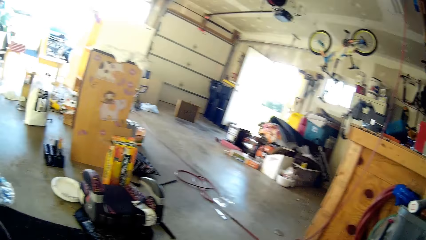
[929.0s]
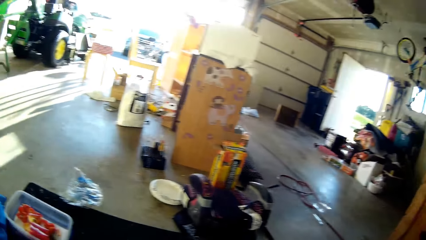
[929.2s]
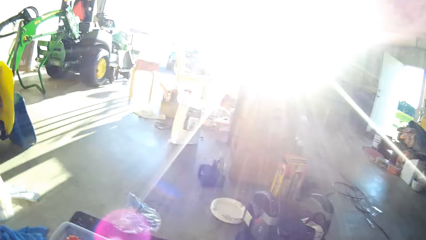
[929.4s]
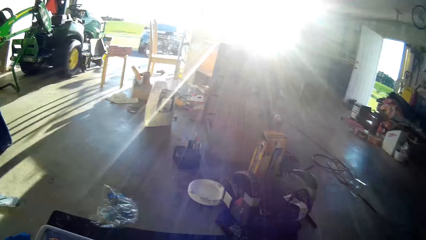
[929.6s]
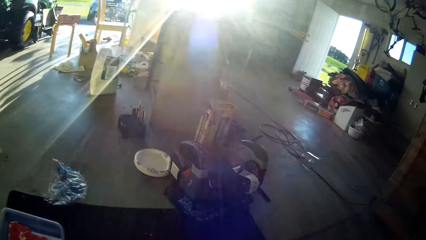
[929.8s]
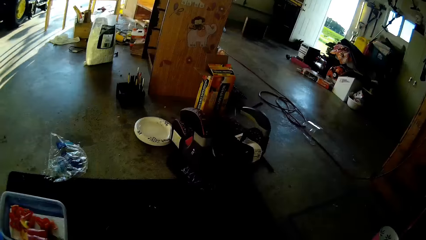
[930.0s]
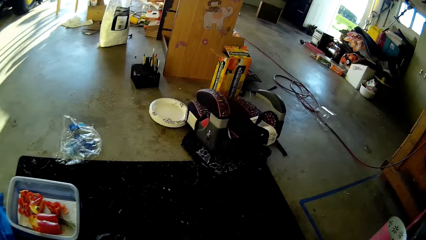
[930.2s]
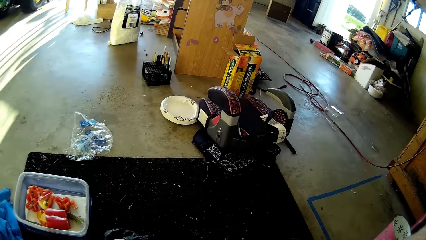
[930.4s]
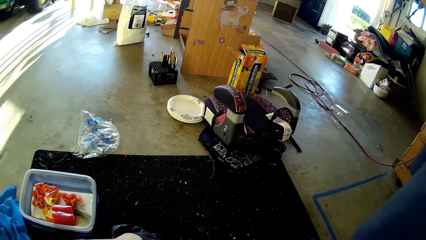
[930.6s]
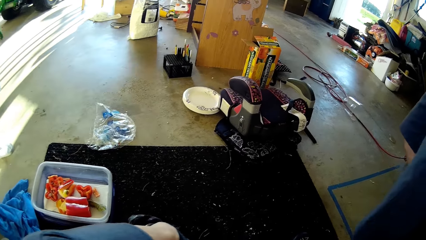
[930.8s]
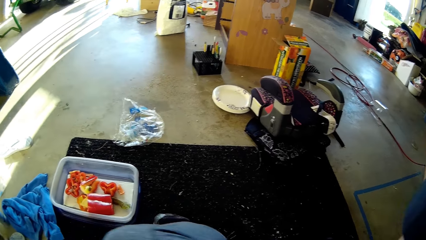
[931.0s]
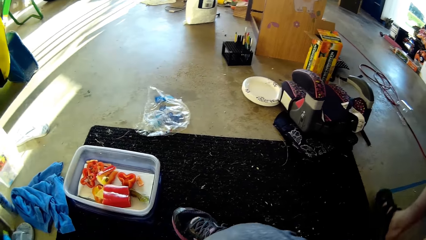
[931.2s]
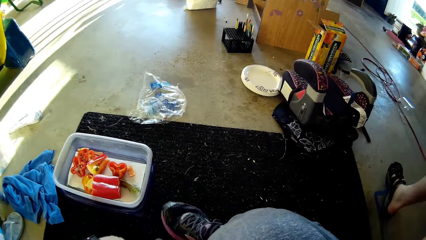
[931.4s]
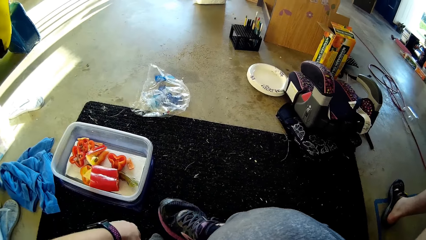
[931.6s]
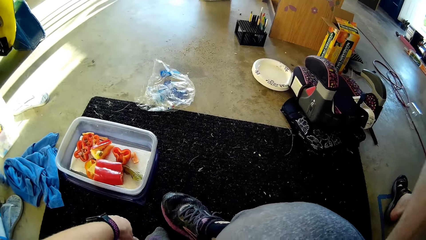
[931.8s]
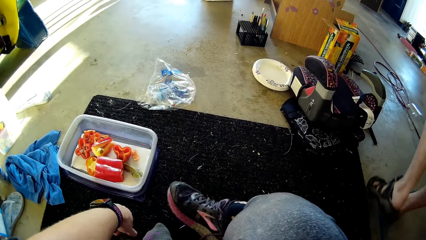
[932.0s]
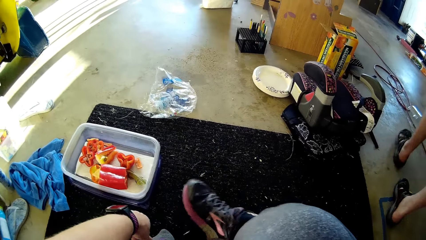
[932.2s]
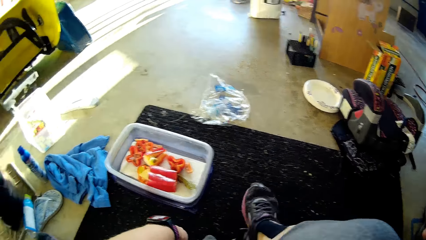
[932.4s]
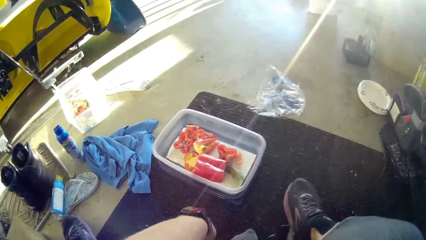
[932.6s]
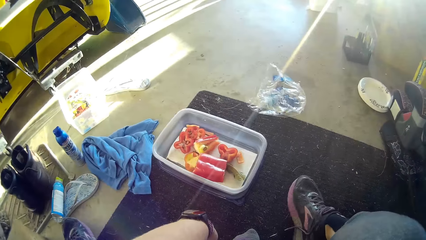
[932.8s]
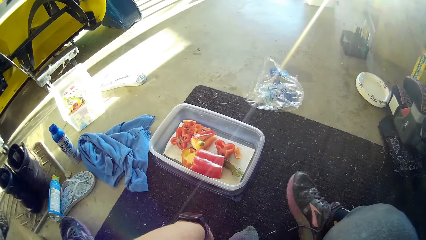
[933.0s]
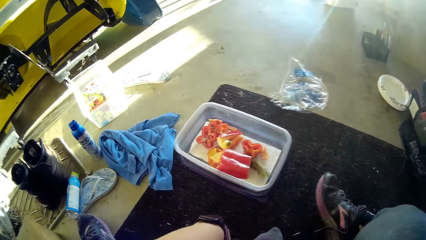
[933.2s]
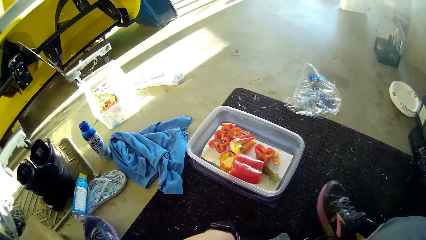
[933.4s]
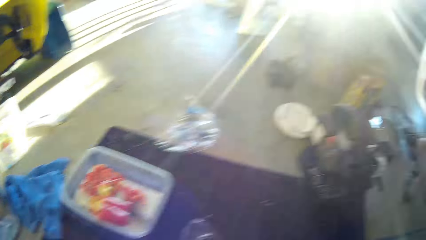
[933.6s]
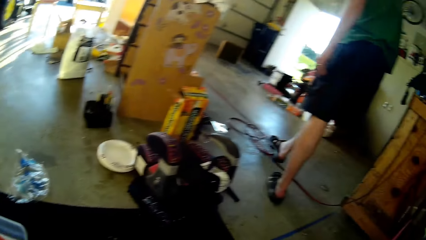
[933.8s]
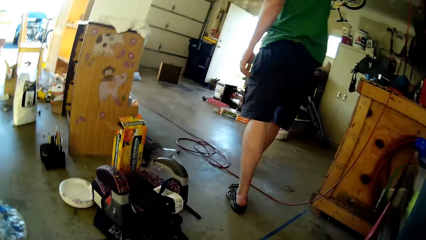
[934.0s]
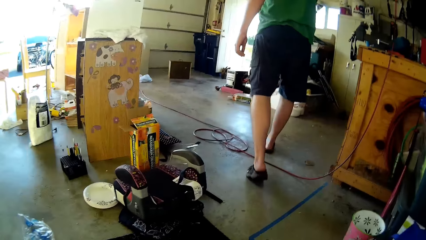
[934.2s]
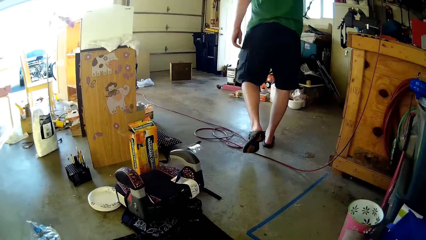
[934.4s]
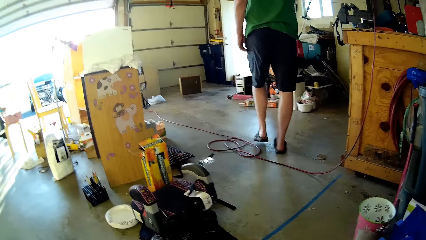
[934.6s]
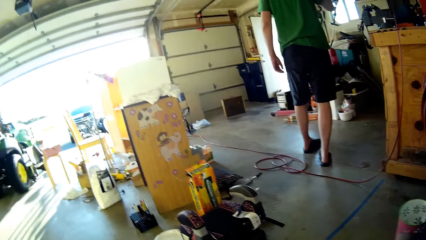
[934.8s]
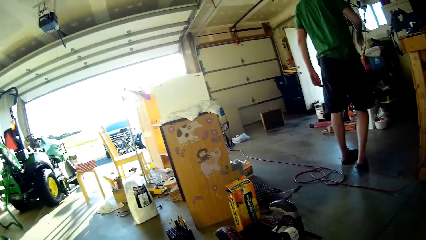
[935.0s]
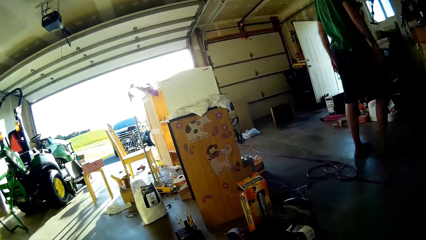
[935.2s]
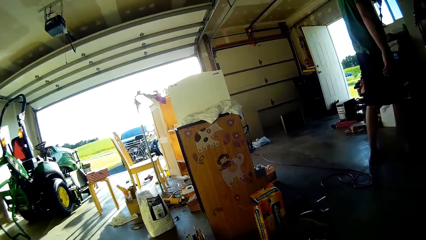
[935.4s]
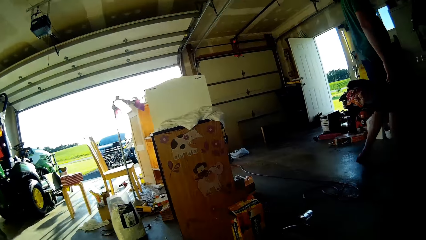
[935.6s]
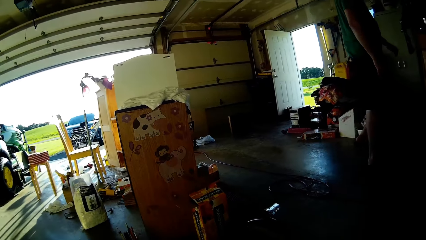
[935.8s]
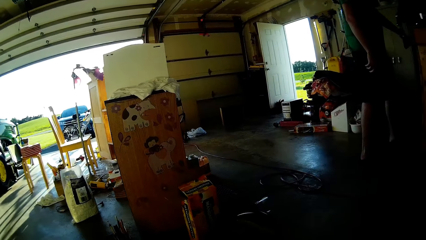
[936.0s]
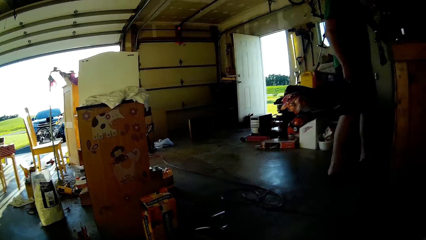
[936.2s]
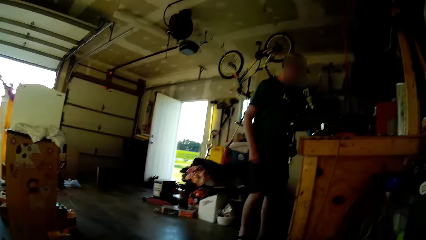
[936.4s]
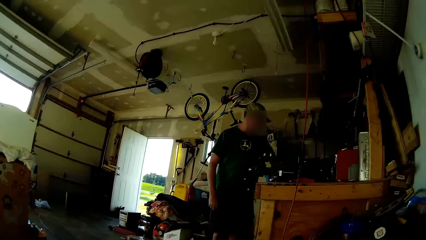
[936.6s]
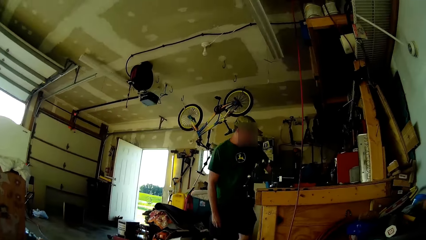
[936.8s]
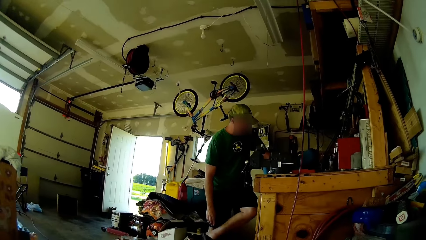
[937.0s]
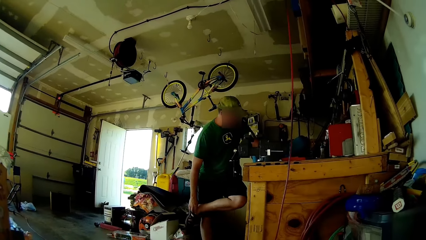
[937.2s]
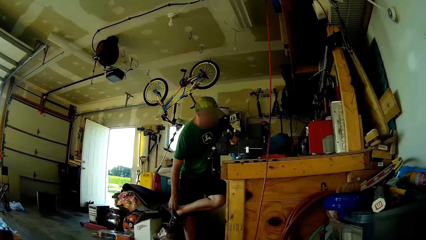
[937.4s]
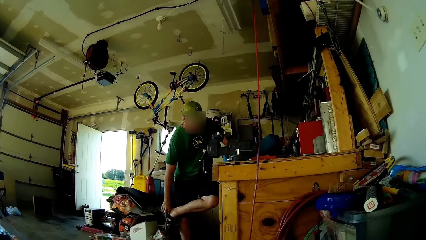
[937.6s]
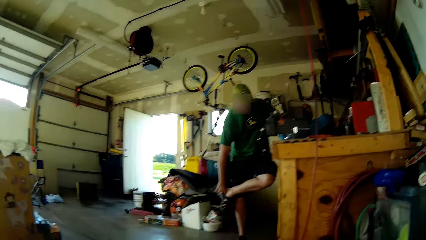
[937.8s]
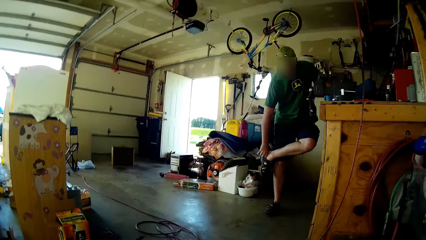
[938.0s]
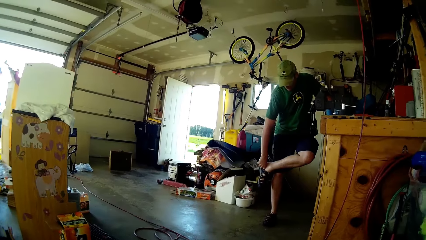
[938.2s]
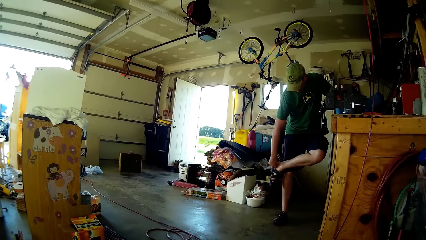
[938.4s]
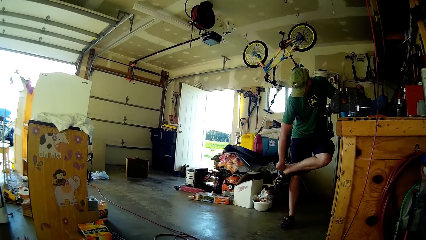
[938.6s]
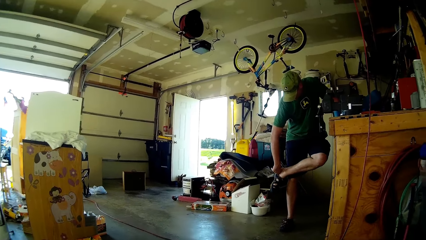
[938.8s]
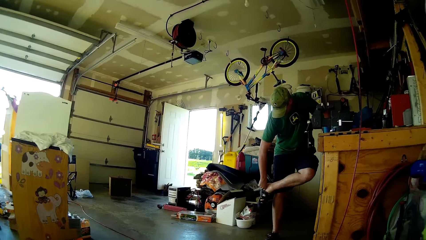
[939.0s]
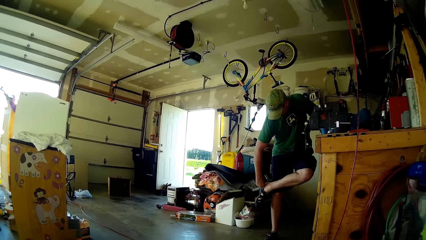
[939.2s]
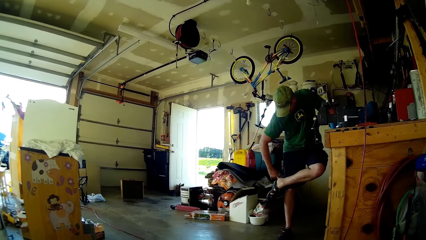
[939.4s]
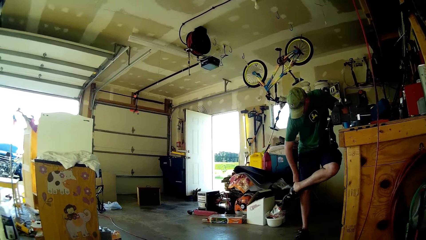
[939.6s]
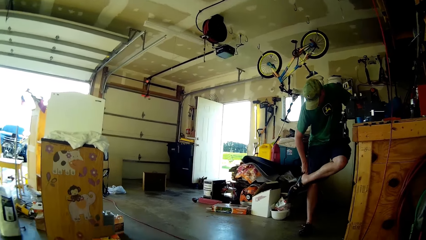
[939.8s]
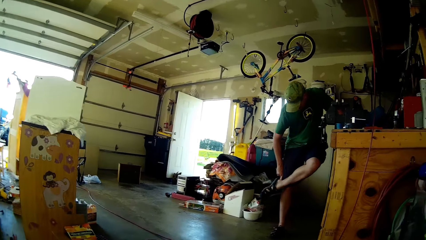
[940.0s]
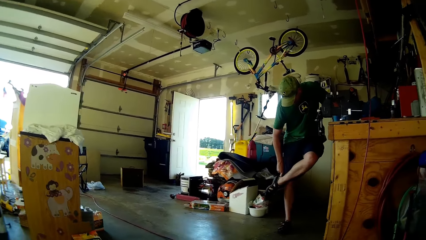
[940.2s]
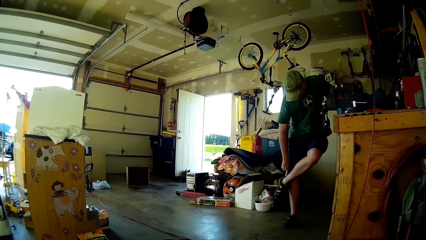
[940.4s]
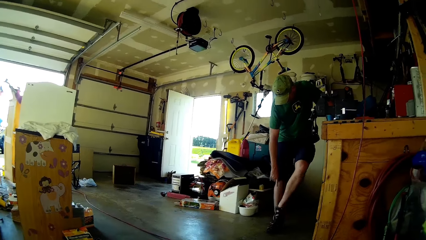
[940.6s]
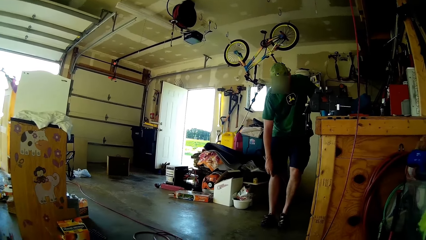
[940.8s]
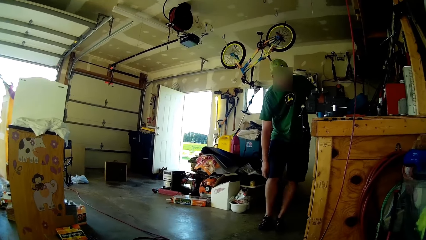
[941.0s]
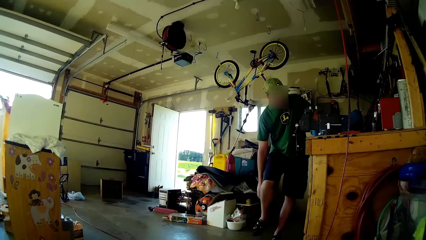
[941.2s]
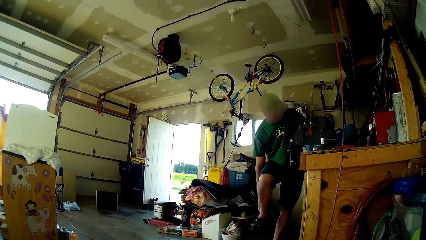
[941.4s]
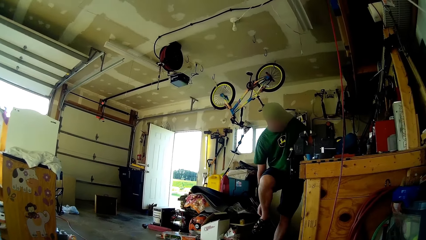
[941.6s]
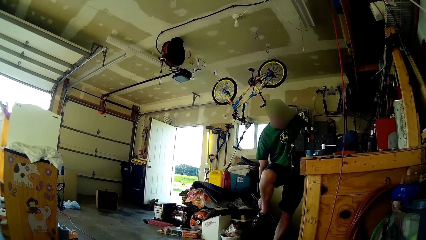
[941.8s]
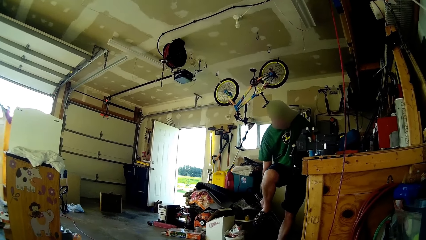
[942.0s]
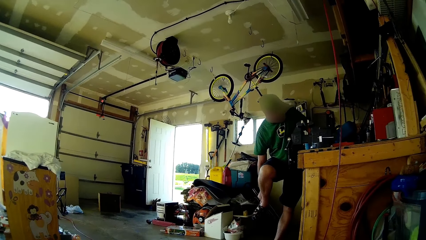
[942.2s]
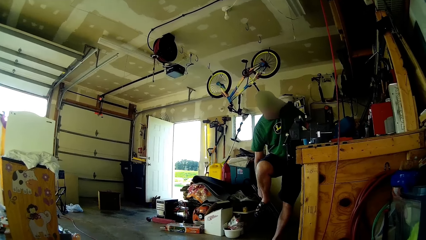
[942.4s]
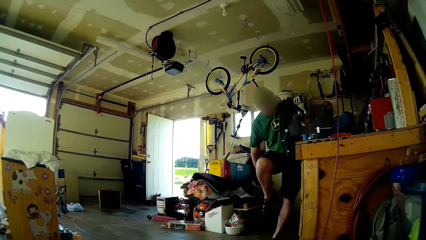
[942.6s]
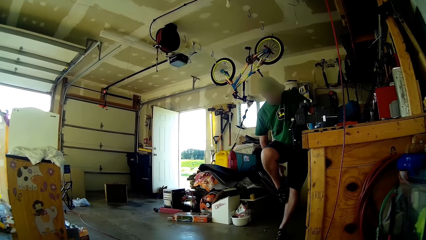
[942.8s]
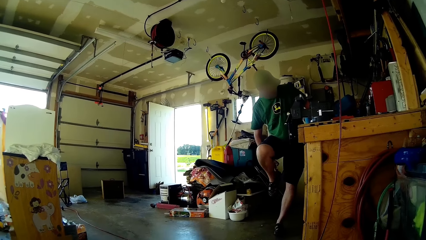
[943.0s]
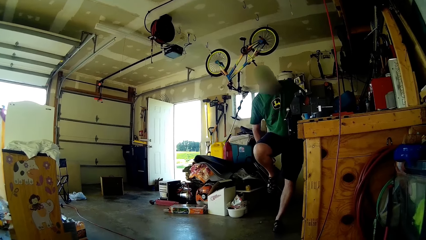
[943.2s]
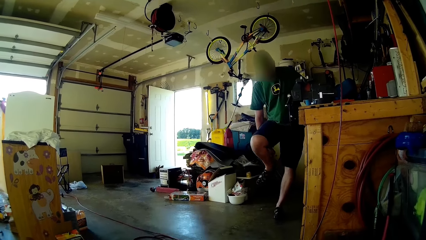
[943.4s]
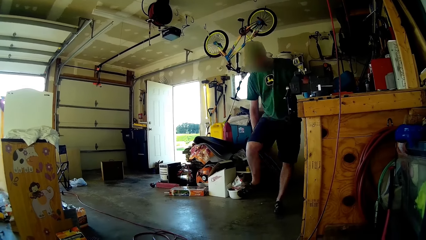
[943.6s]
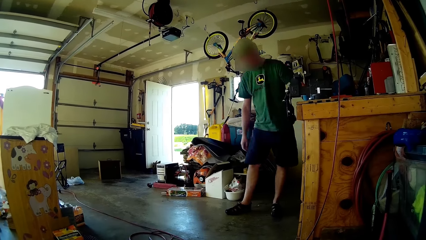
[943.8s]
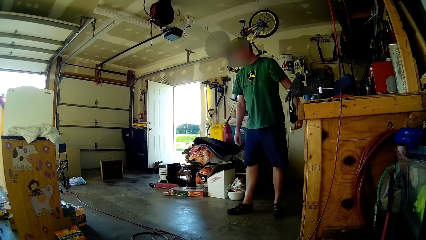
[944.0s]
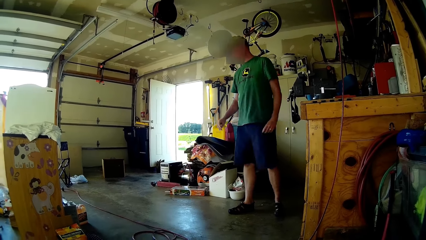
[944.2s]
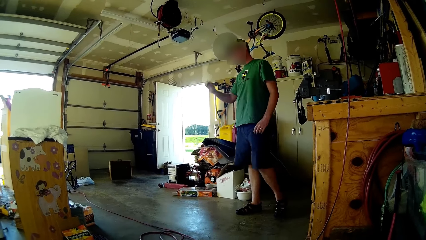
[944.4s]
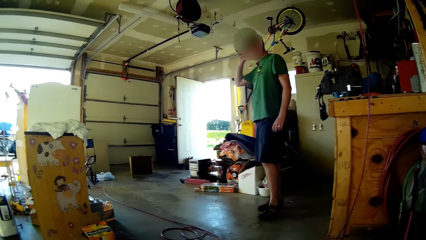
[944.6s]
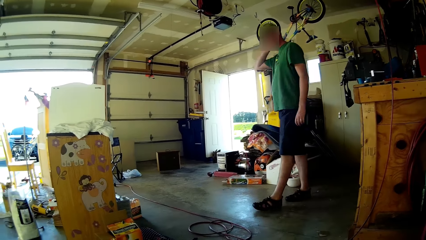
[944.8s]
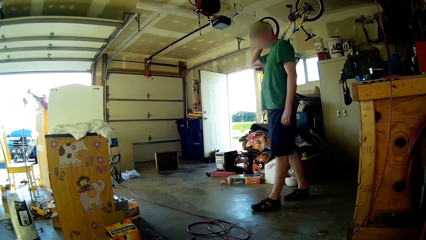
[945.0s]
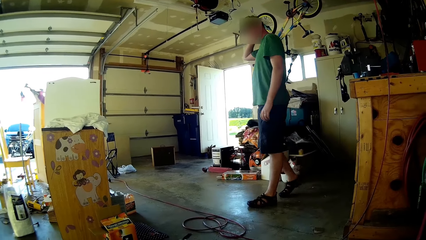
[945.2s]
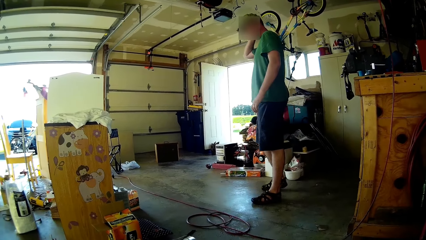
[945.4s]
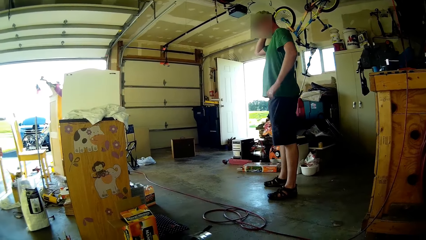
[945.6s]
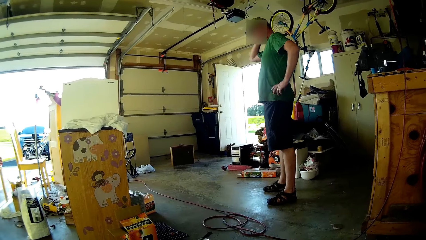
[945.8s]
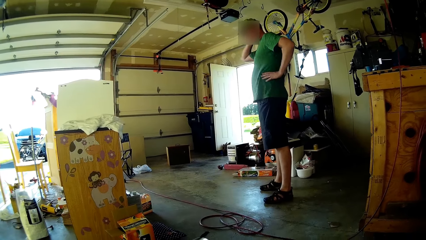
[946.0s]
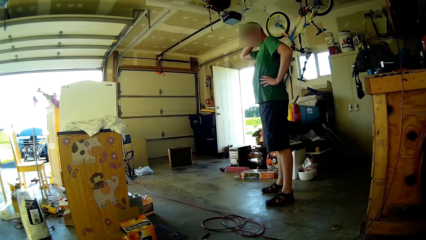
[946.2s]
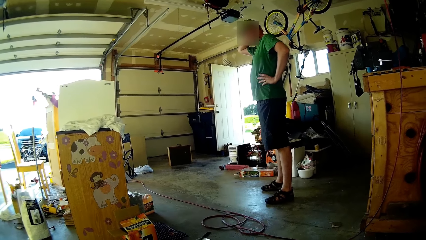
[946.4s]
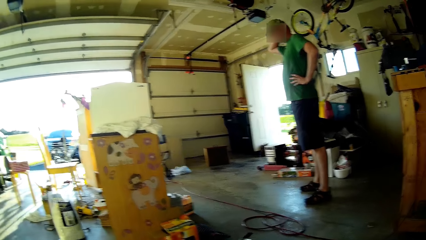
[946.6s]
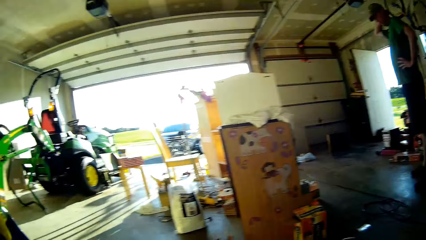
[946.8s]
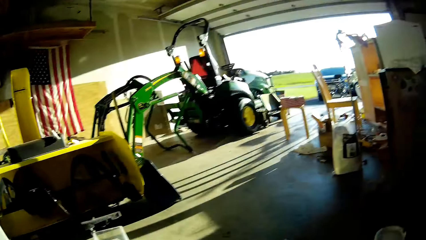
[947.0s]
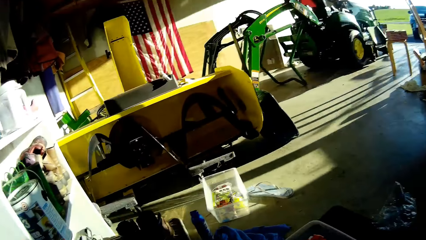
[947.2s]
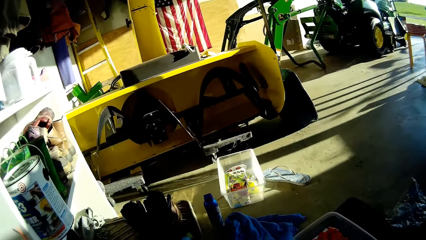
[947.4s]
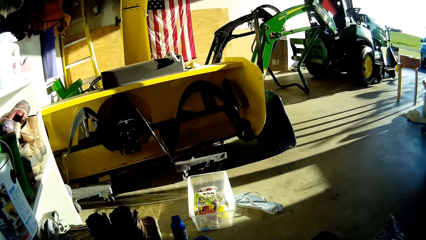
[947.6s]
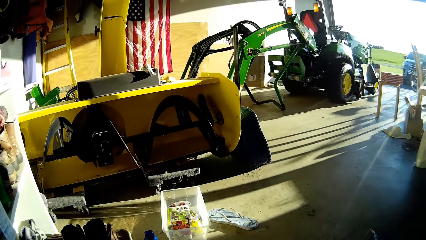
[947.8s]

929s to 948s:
The person walks in the room and walks around. The camera wearer wears the shoes. They look around. The person adjusts his shoes. The person touches his head, walks around, touches his waist, and looks around.
